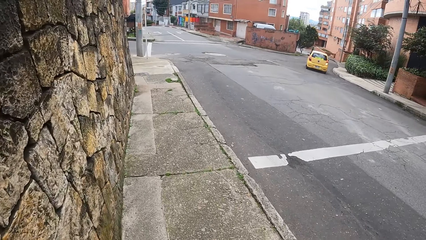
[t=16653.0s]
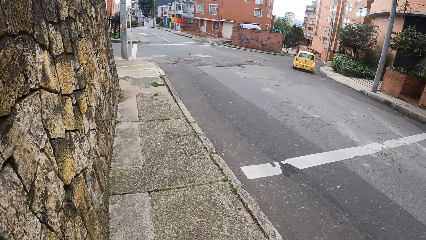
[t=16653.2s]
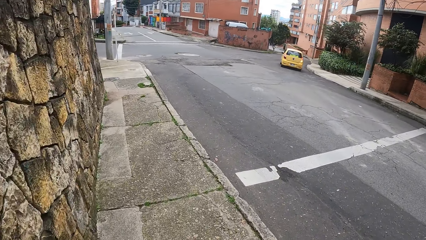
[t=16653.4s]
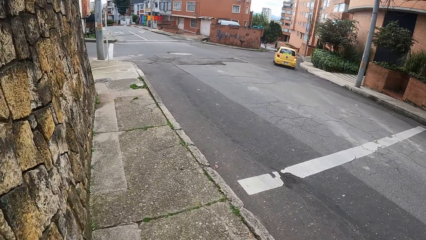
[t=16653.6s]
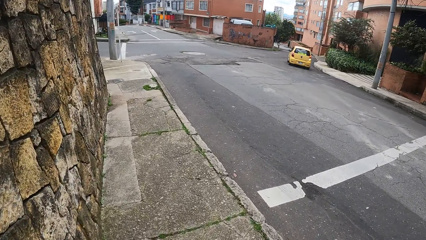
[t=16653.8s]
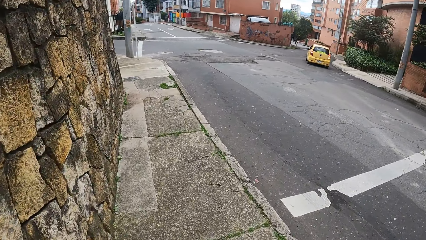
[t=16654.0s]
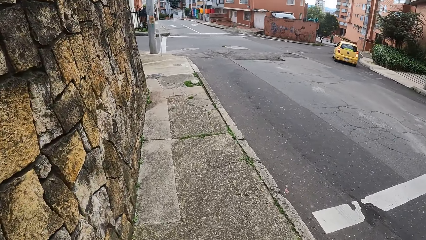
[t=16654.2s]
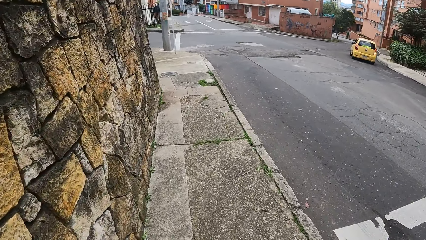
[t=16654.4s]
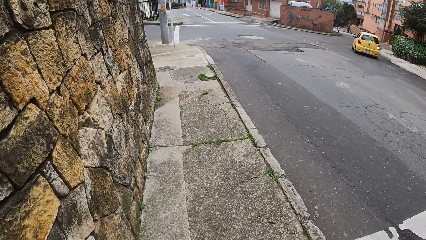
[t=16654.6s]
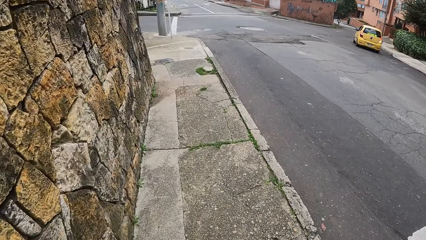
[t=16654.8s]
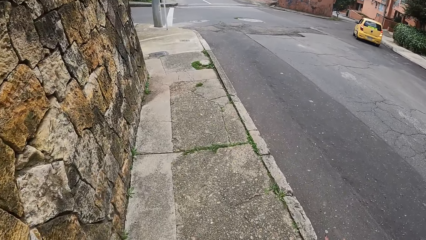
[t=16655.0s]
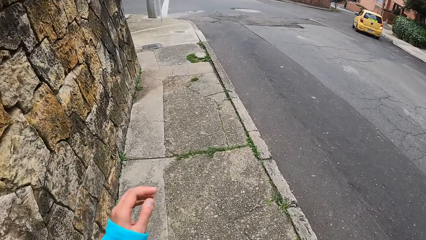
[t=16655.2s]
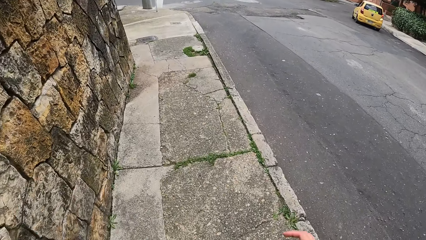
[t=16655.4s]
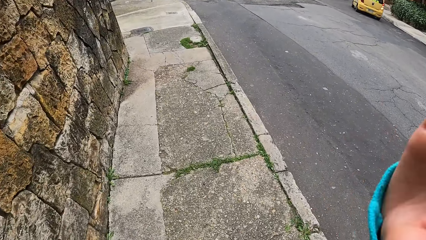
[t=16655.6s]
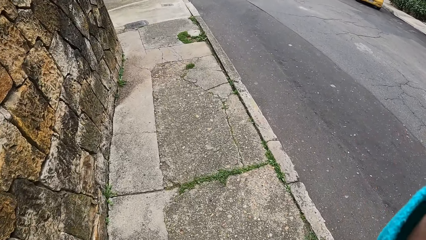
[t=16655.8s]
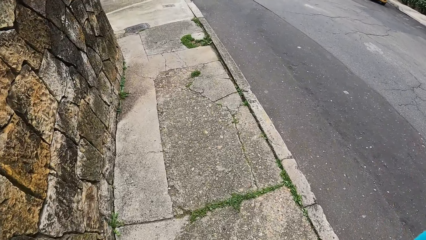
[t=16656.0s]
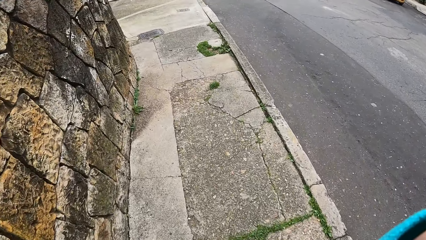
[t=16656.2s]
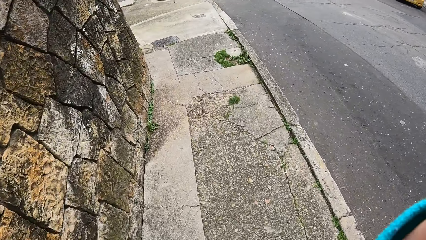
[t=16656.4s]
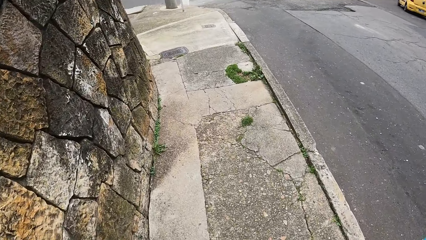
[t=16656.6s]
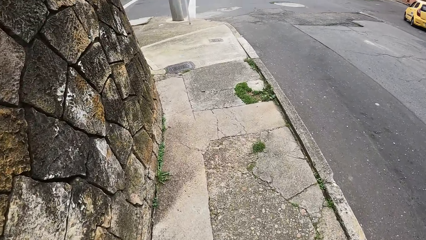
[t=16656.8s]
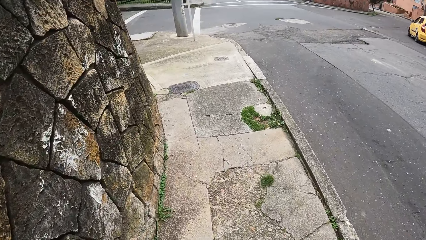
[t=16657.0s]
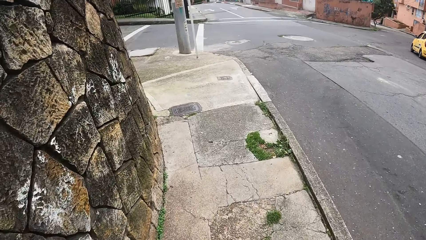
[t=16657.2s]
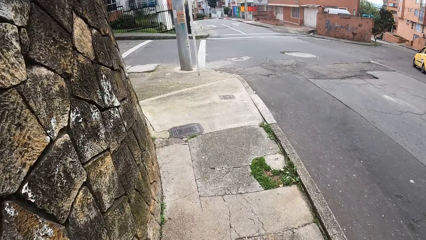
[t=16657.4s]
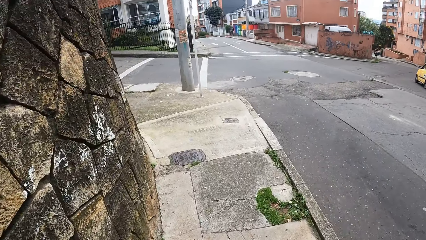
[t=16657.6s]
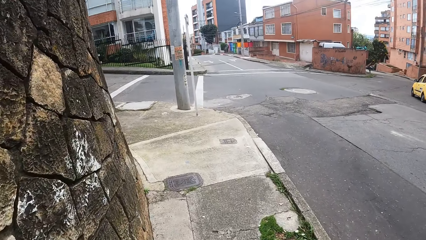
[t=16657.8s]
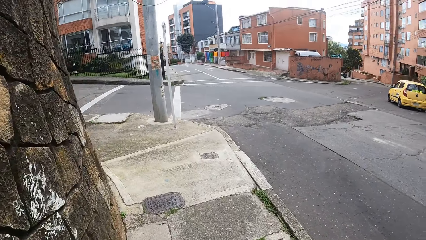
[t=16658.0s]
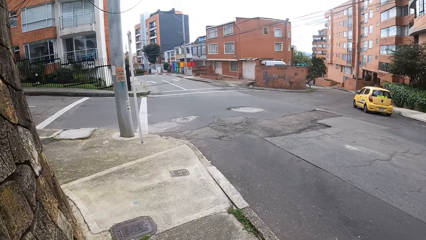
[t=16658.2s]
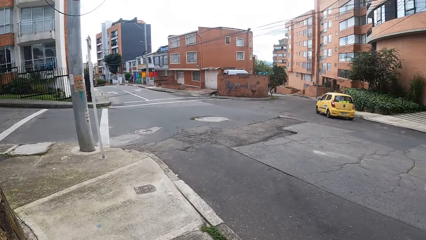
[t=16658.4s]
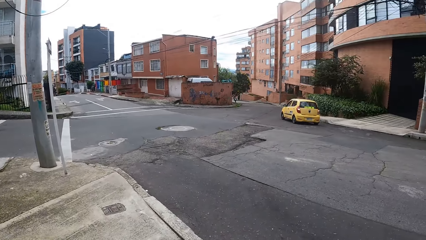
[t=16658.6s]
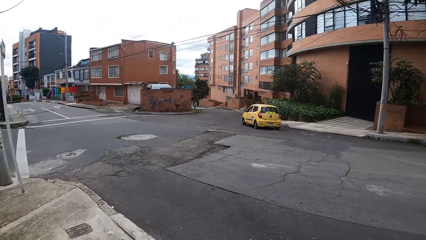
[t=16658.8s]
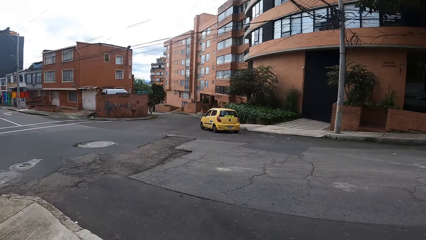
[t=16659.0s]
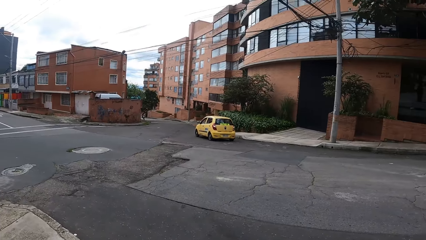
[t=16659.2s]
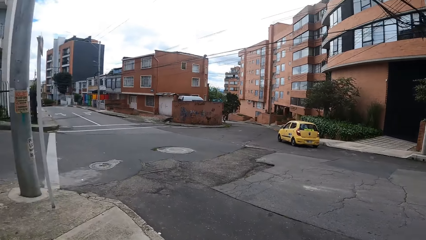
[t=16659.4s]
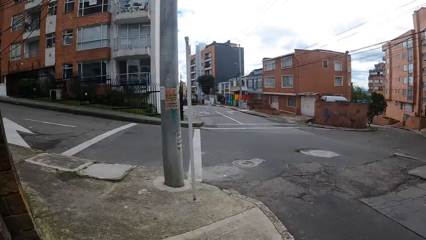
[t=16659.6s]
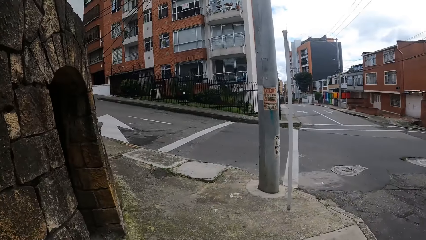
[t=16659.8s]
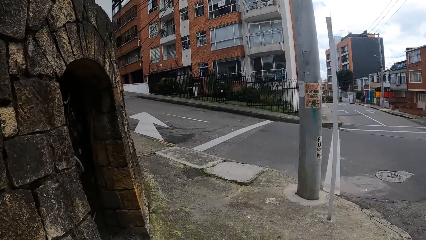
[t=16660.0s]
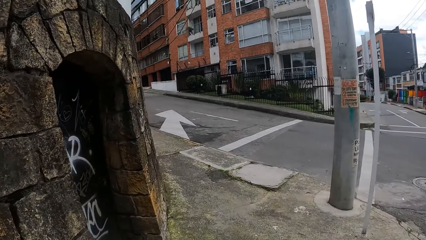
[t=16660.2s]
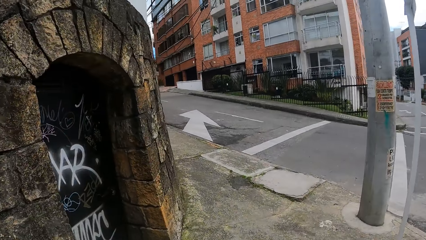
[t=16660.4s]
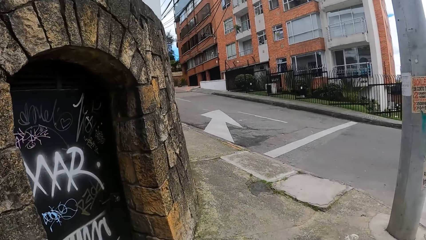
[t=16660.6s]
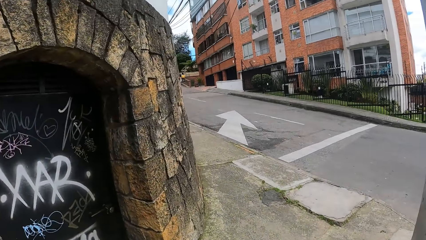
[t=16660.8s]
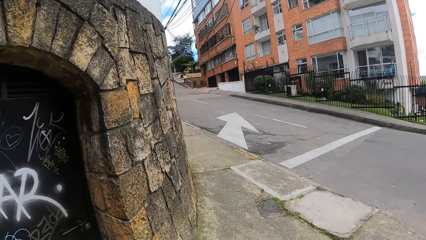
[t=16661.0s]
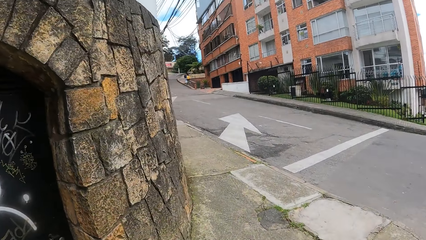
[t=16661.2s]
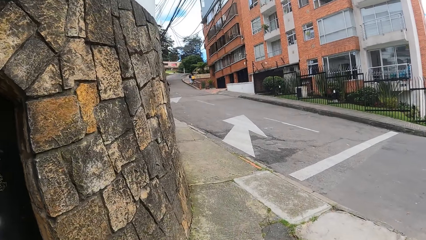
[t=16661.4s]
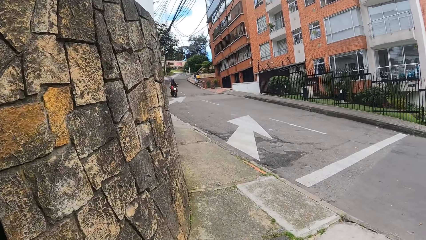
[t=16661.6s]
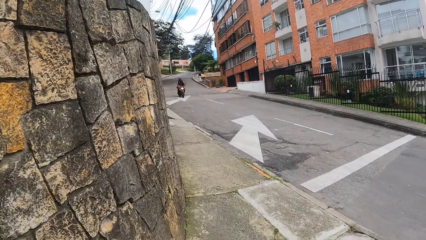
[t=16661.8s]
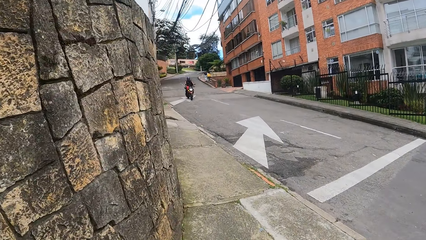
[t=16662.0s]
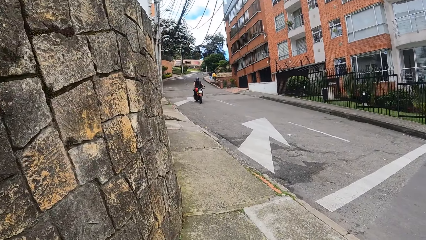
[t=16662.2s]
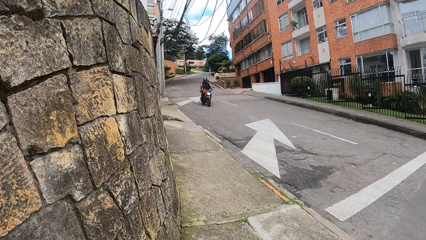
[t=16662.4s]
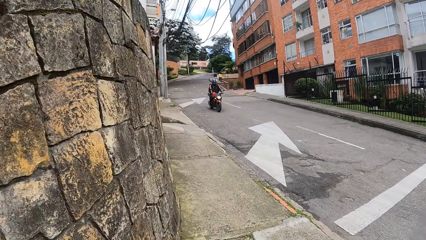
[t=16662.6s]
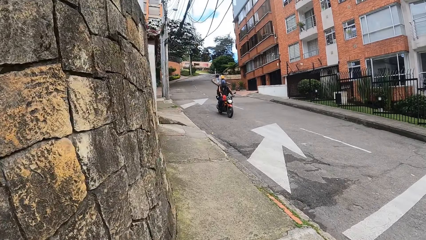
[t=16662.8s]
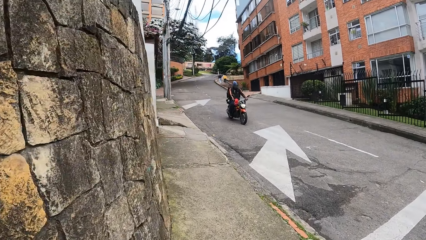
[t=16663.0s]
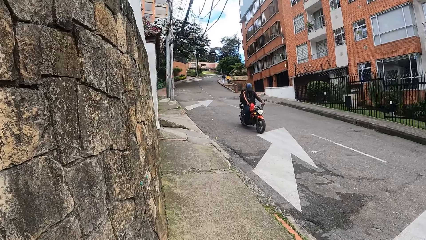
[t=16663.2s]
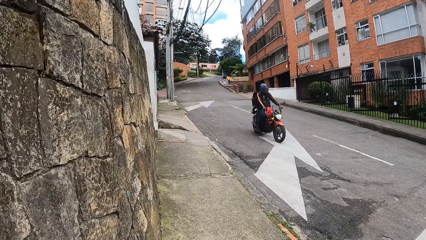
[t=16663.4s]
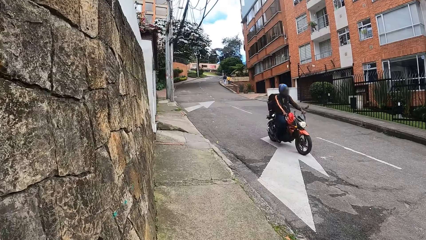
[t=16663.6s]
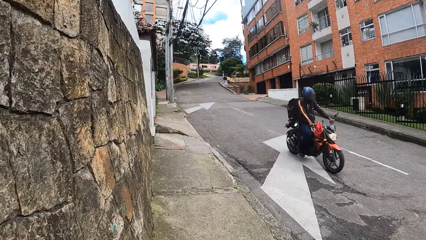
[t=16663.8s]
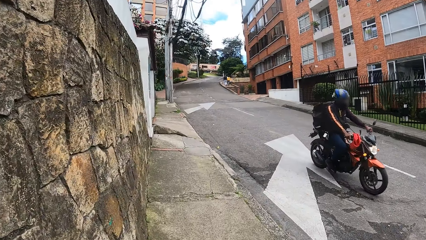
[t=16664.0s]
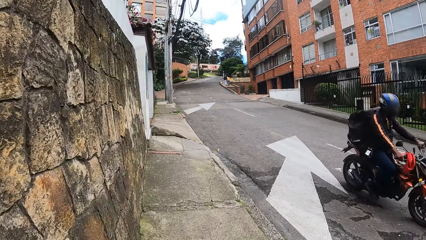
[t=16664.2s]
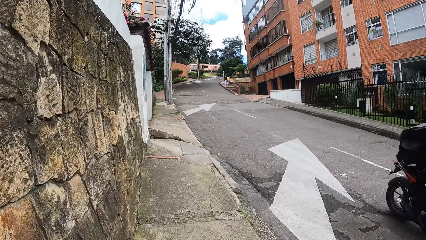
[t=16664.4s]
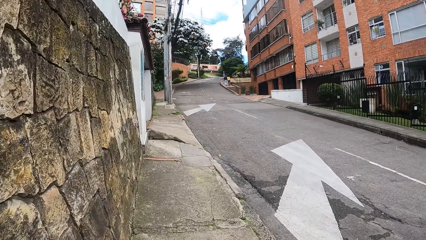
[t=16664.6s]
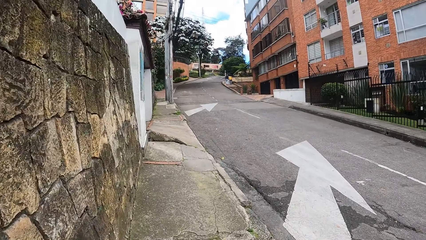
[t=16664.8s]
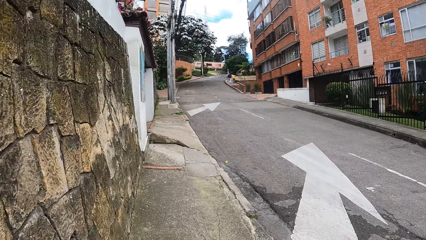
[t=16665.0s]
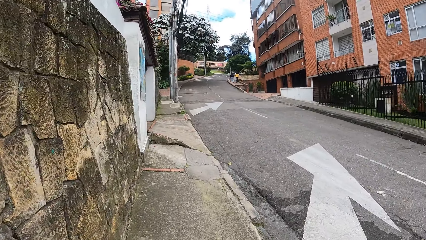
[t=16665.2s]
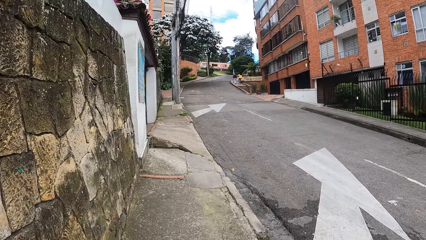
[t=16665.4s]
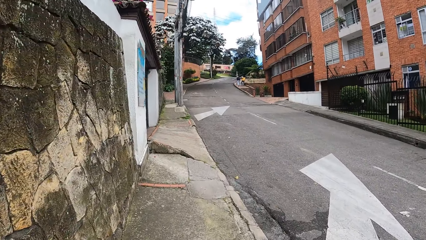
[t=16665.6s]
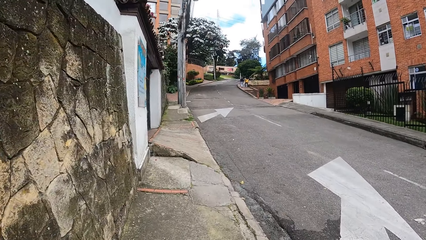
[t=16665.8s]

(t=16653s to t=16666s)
The camera wearer lifts both hands. They walk on a pavement. They look around the road. They walk on the pavement.

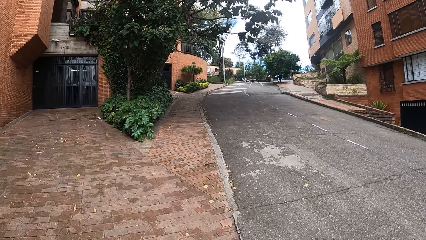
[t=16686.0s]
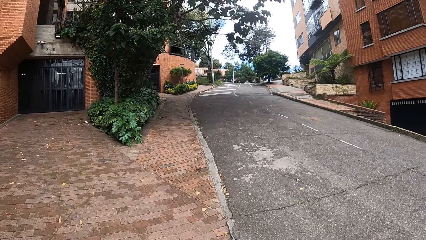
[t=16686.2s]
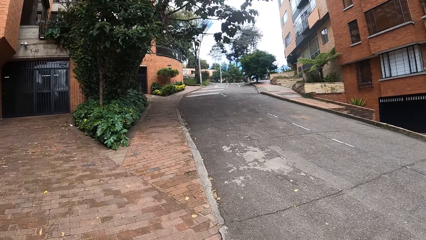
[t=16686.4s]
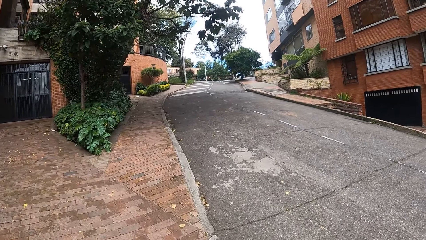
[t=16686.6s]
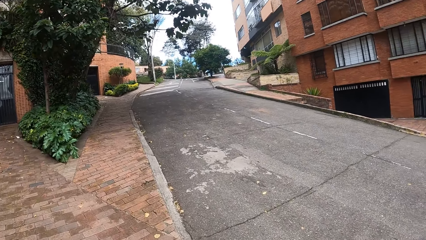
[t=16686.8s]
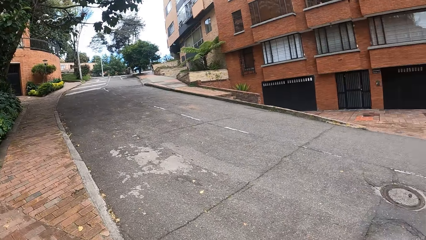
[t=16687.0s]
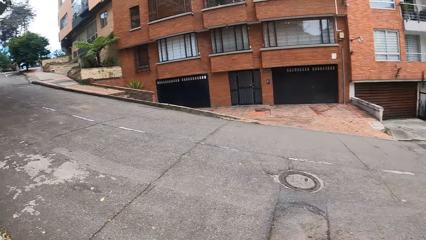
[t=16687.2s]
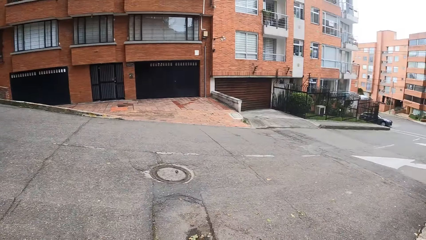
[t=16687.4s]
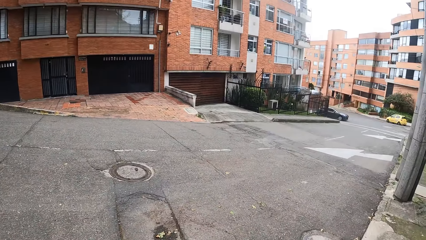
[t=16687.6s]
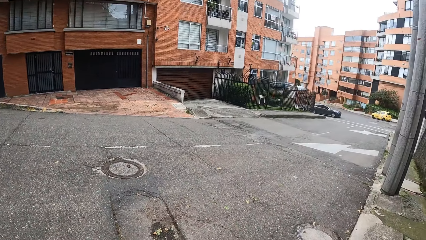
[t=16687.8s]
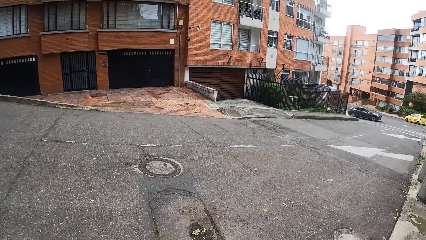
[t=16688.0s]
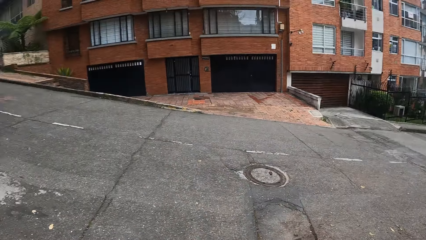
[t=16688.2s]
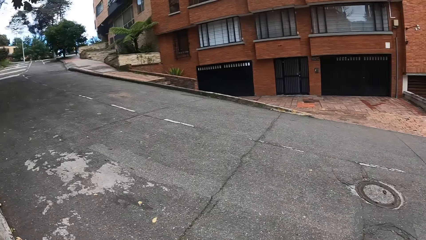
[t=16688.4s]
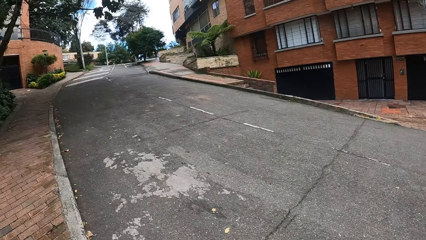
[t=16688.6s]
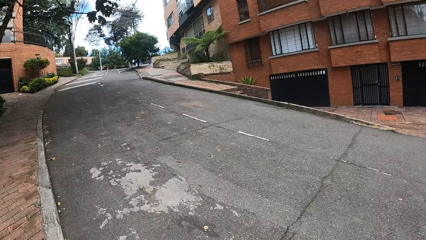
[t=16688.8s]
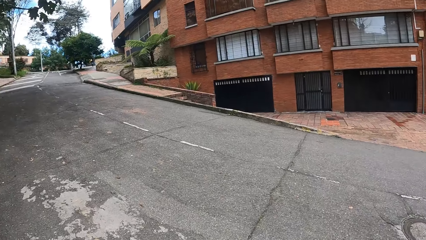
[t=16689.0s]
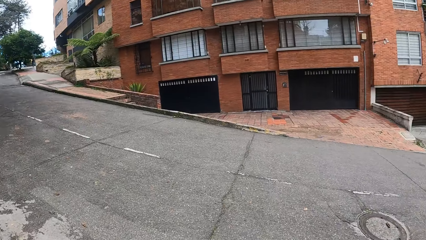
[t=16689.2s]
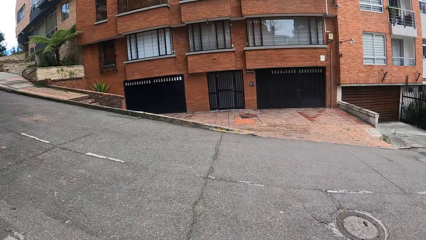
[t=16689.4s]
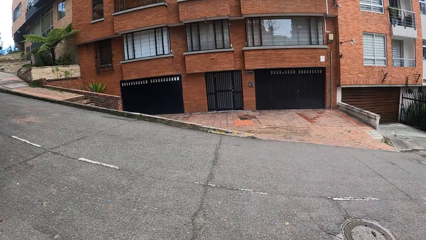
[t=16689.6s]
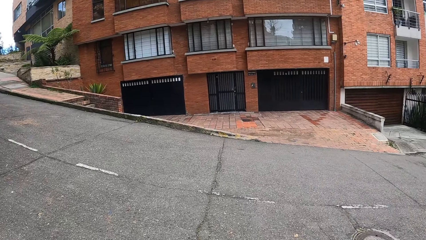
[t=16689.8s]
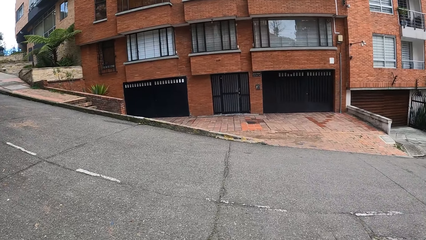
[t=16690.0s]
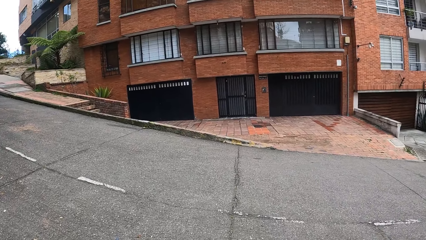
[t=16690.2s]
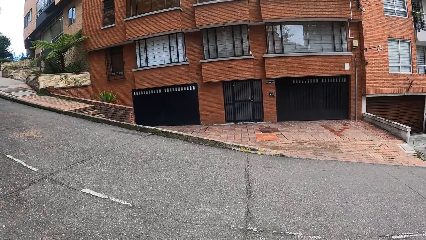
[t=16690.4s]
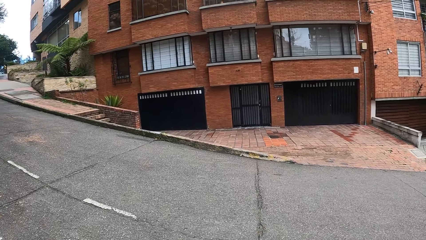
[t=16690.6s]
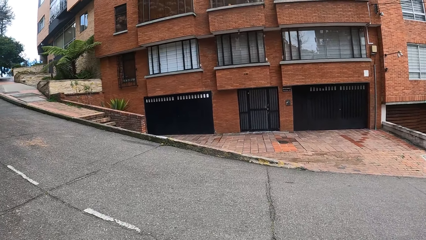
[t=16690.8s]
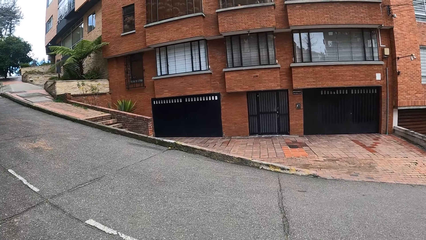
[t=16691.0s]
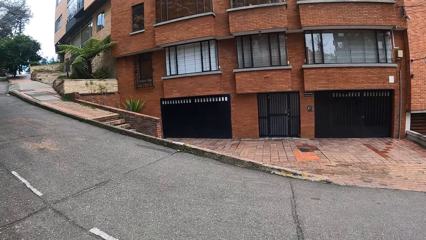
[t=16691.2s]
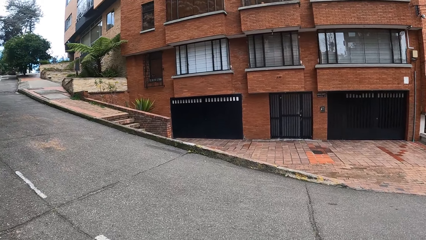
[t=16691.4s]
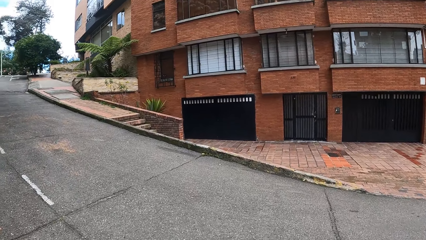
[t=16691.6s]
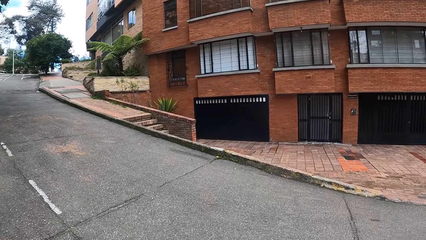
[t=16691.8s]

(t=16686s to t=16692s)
The camera wearer looks around the road. They cross the road.
